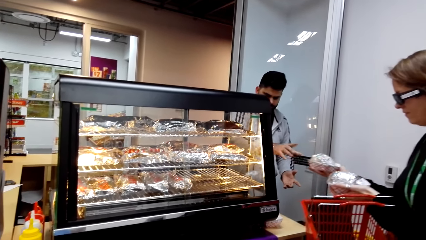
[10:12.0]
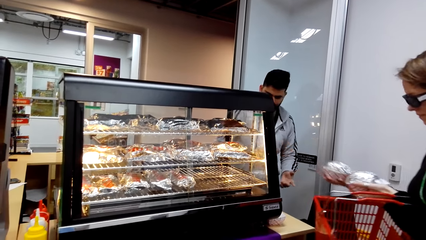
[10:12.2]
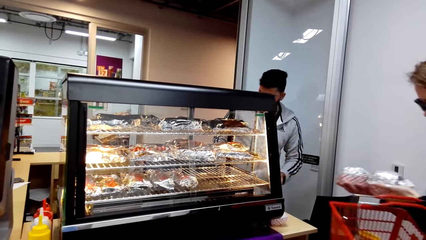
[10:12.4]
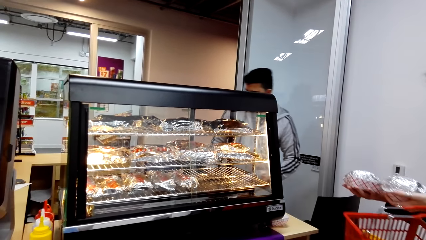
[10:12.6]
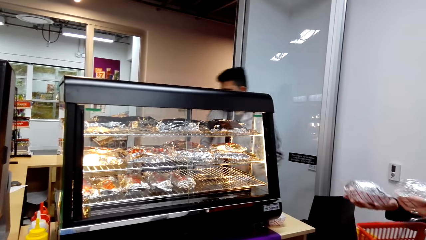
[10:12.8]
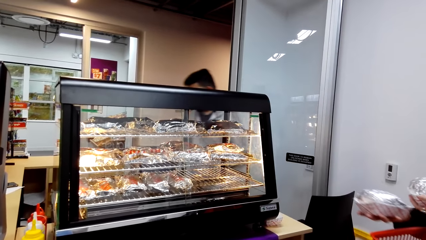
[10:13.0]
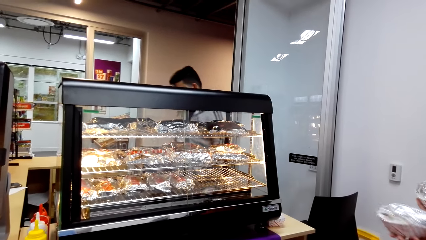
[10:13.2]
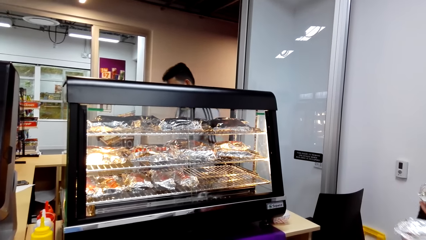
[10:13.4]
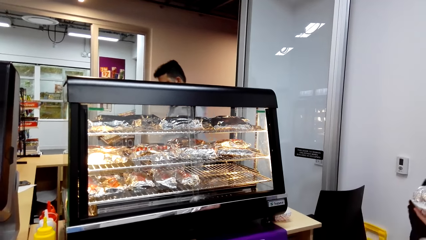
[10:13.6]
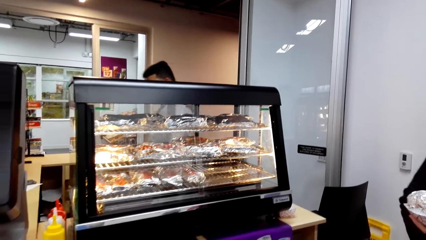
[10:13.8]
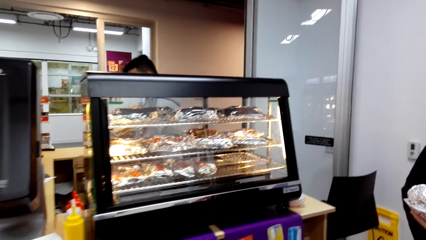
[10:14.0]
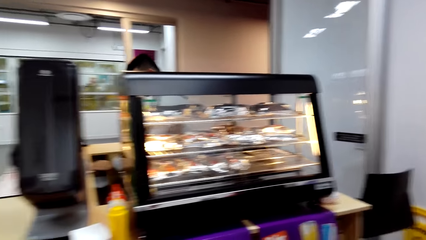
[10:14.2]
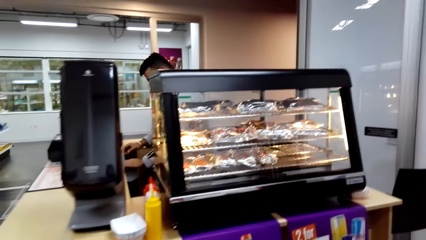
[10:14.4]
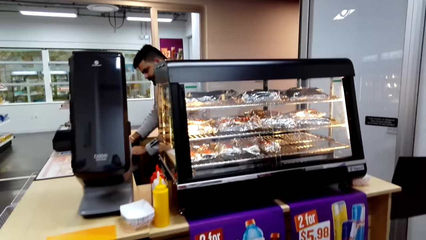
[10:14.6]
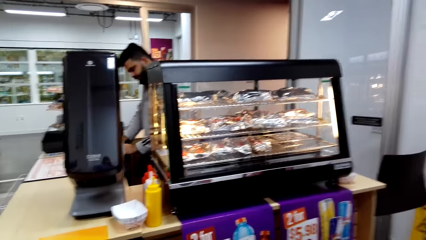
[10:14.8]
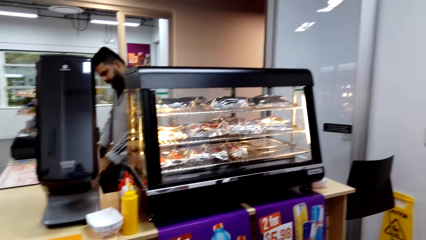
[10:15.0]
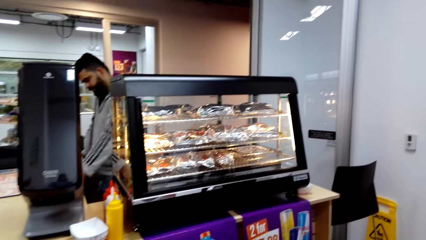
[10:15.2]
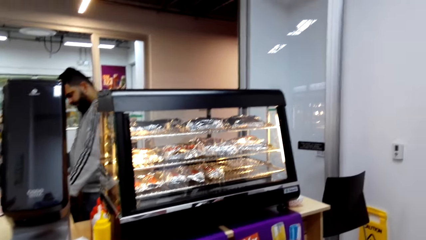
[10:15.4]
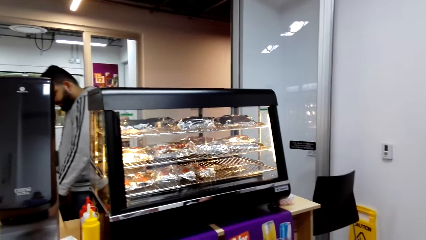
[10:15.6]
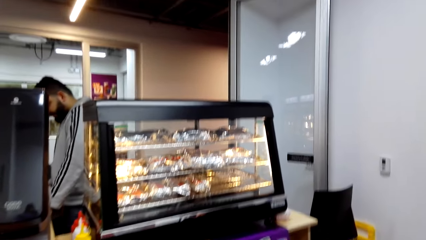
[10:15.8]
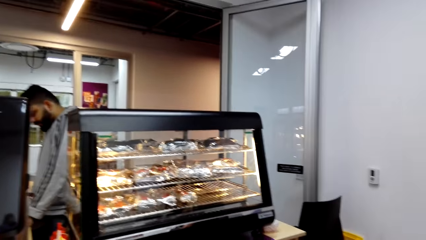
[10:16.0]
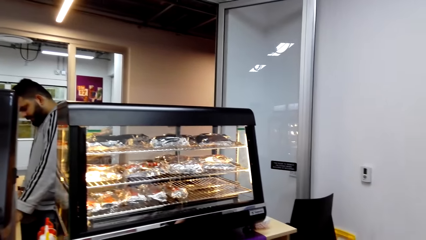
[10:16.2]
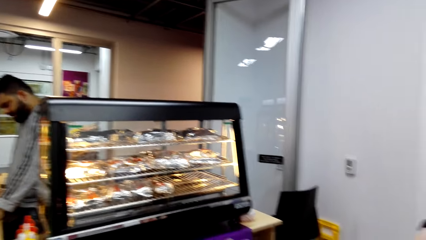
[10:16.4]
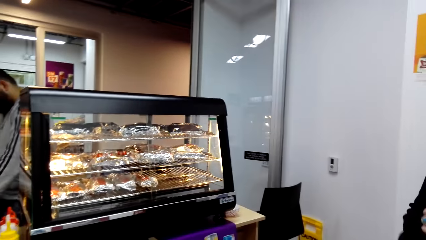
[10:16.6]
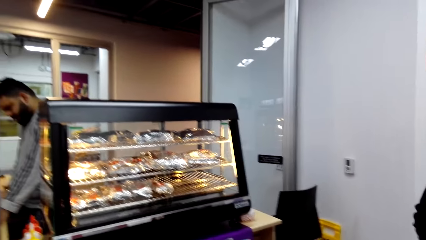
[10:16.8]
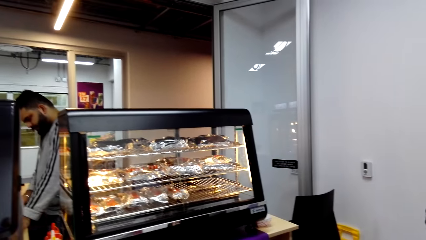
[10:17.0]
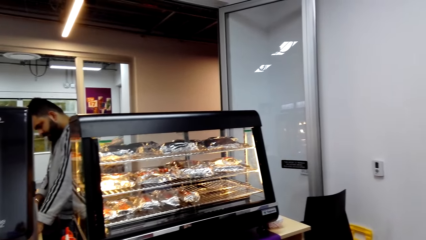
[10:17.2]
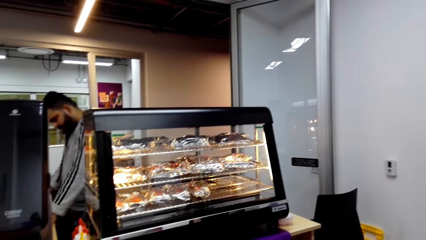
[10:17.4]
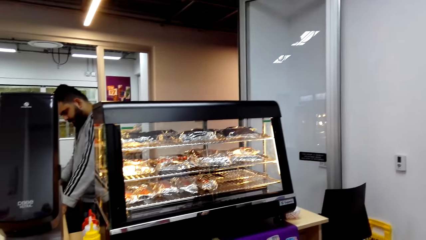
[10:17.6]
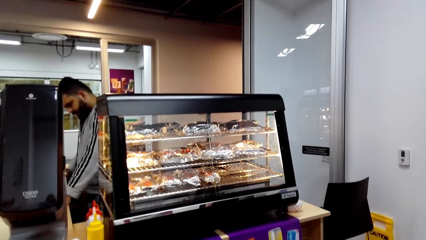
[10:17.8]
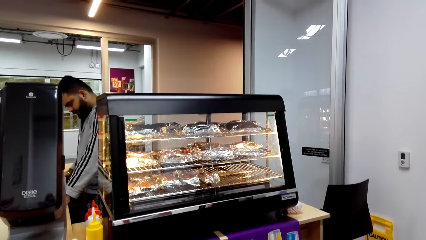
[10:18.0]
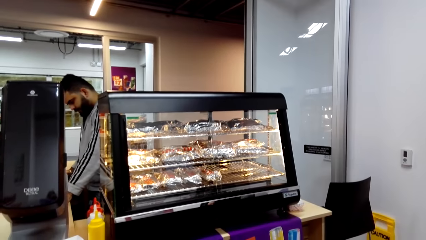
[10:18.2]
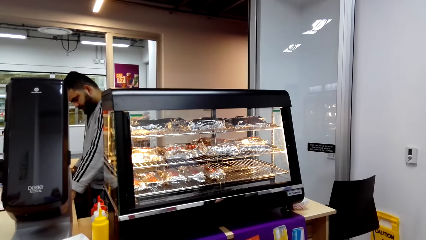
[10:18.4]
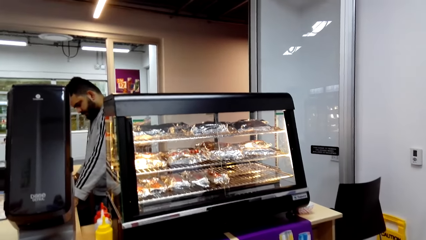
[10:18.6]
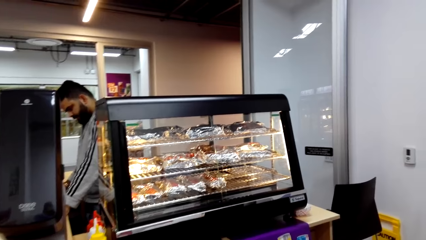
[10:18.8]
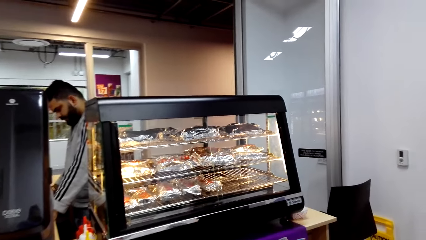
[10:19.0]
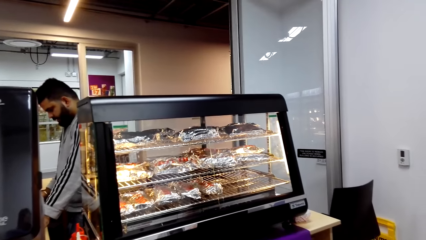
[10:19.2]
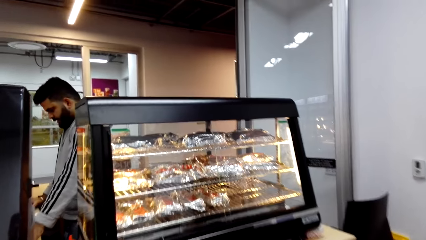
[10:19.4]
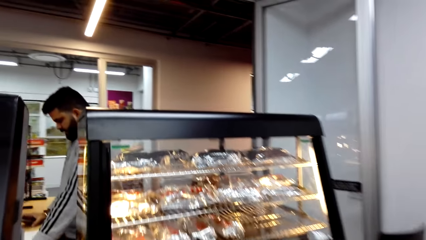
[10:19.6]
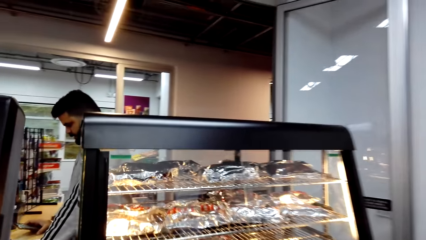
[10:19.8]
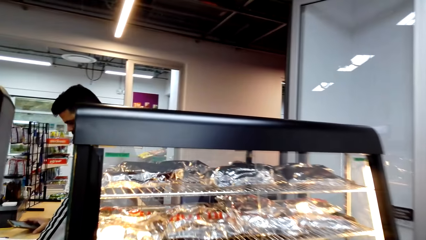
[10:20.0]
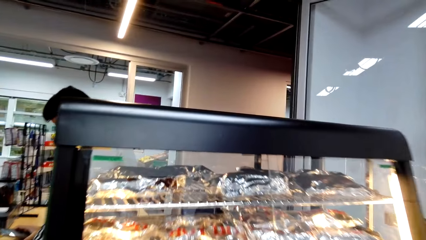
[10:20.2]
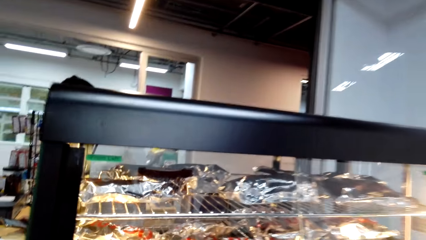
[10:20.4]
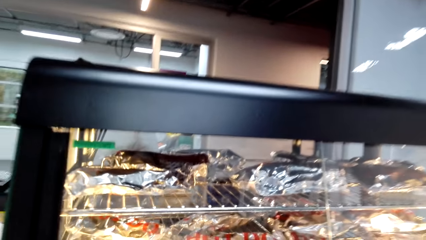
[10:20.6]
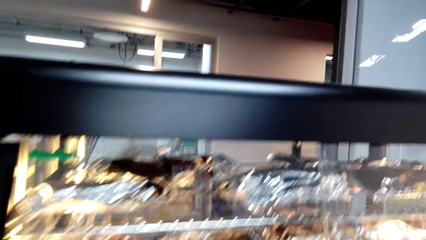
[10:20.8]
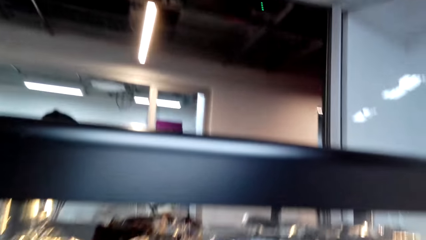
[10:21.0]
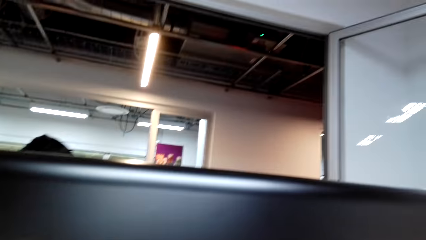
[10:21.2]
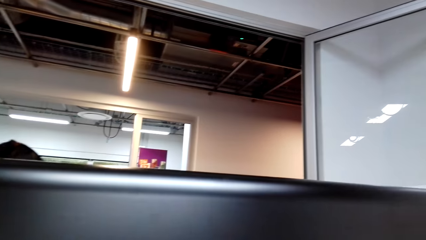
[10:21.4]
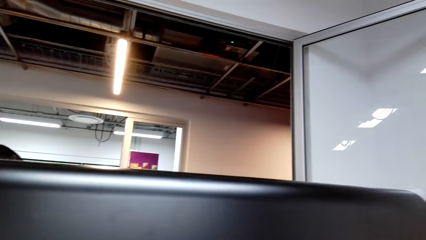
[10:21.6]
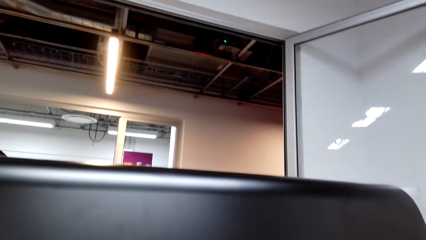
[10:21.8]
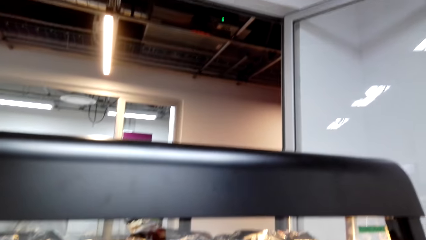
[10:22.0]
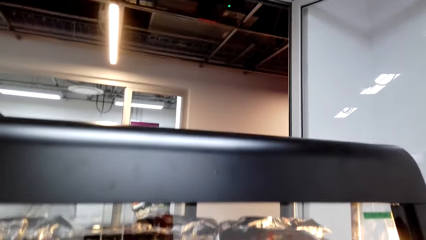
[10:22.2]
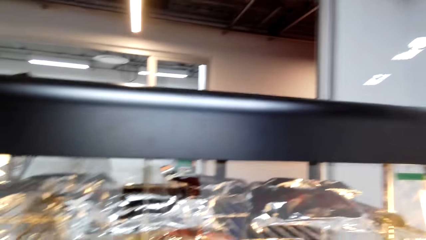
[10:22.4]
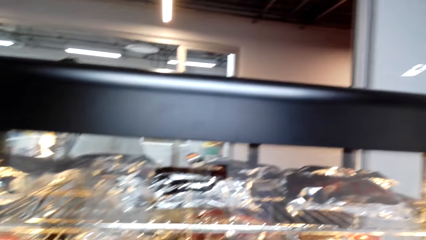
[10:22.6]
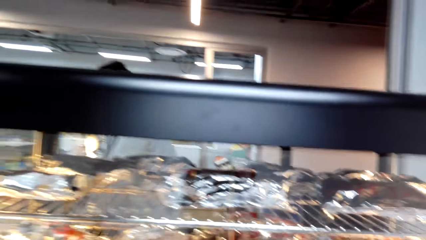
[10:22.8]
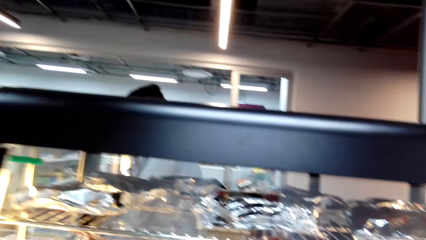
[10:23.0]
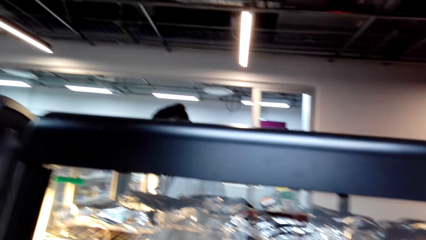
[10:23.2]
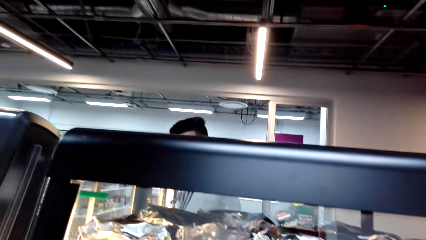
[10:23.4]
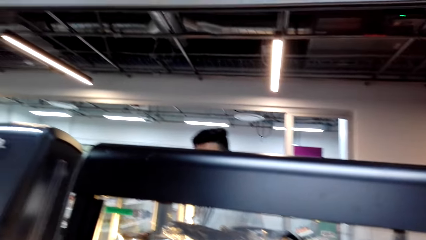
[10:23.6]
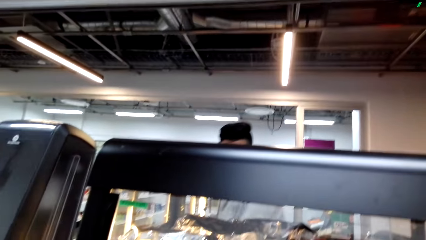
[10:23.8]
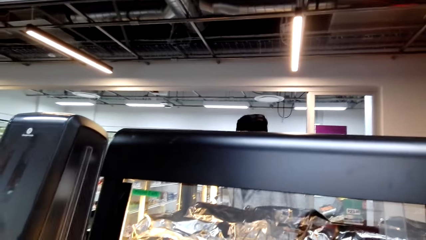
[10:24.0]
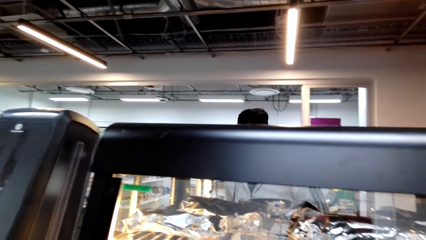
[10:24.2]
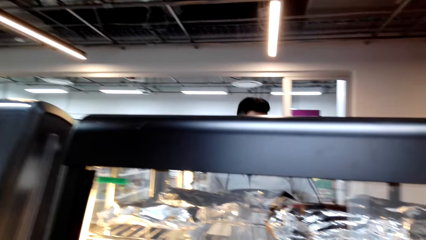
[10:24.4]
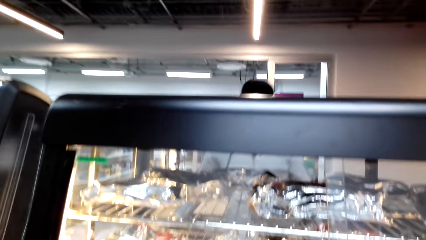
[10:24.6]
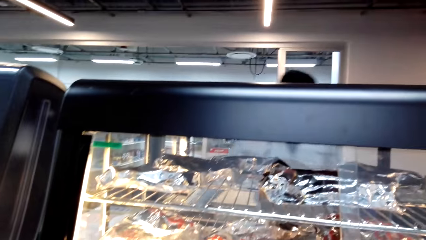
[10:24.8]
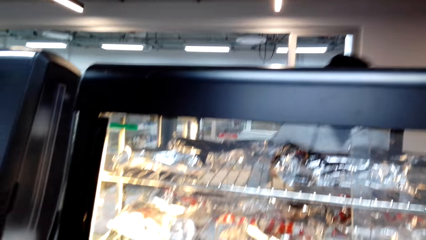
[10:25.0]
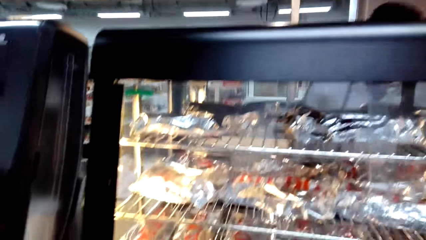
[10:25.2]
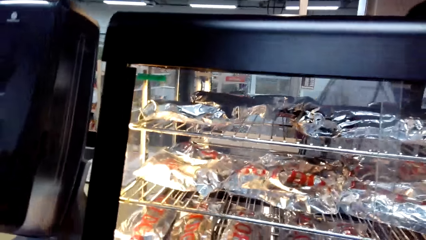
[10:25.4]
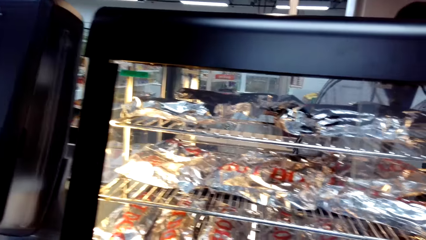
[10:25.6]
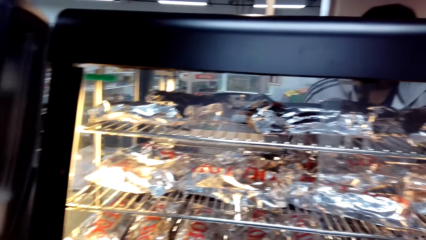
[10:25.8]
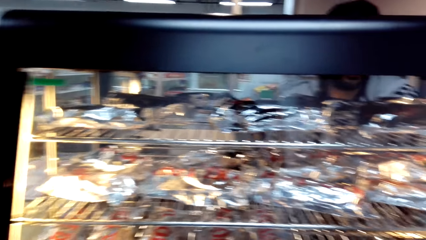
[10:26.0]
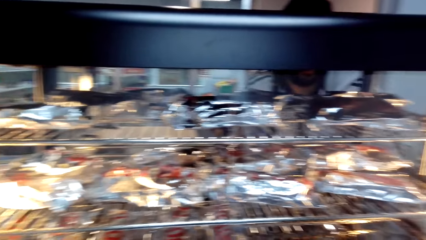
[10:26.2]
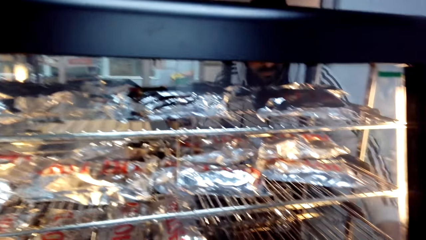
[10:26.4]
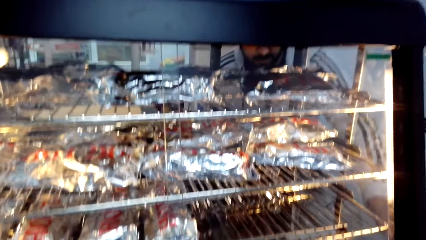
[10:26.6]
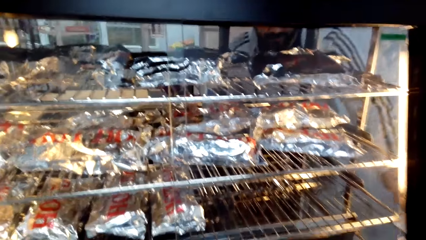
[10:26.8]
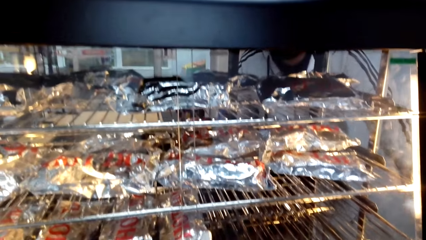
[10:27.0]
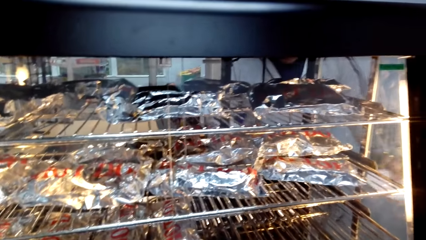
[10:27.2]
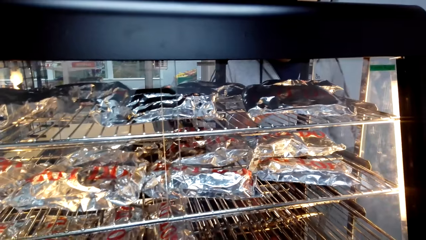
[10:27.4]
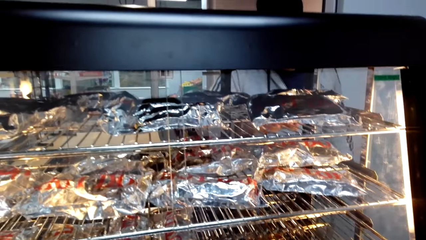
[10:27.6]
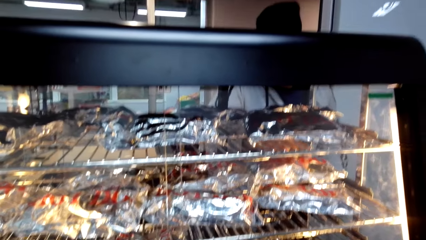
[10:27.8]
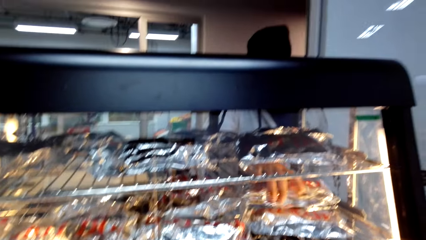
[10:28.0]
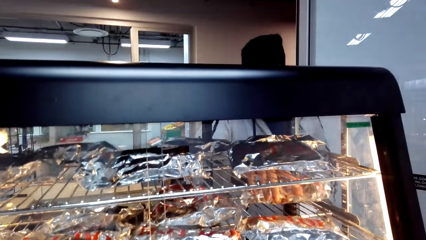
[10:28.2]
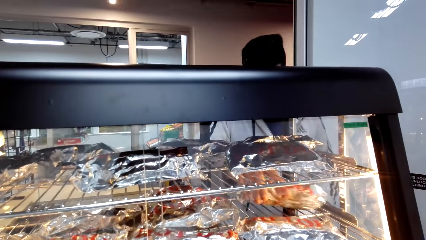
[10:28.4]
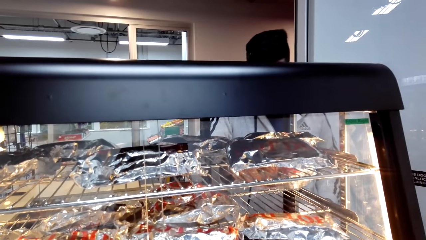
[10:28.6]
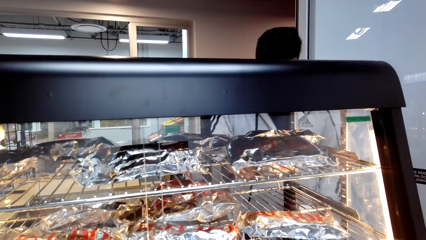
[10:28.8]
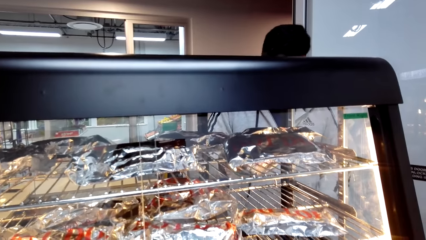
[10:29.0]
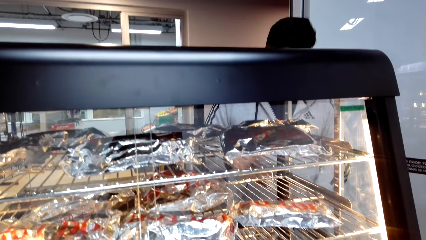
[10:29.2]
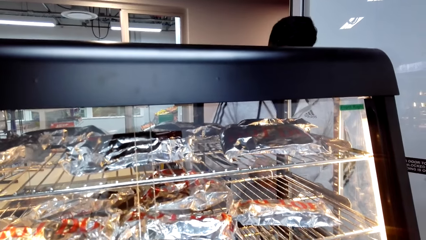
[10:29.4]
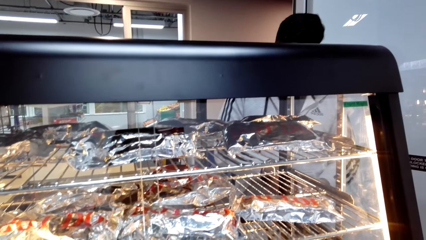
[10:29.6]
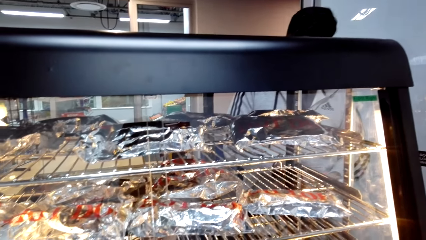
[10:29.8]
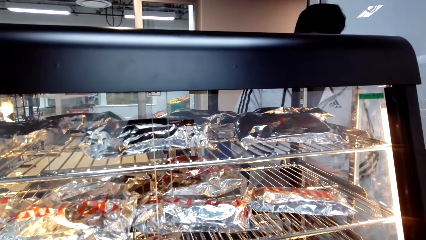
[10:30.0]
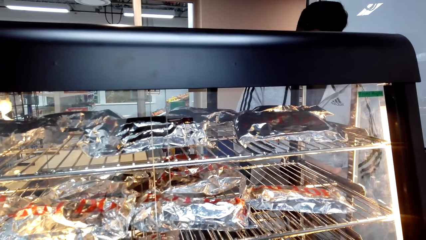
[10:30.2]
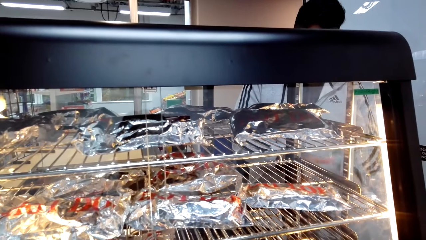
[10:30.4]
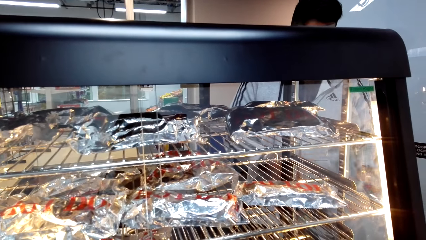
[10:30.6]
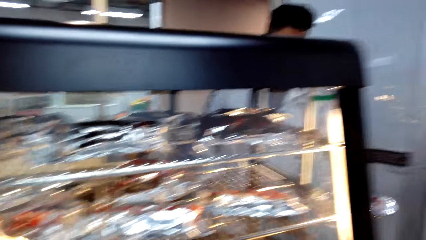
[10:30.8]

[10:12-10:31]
A woman walks around a supermarket. The woman walks away. A cashier walks away. The camera wearer looks around the supermarket. The cashier does something and prints a receipt. The camera wearer looks at a wrapped object. They walk around the supermarket, look around the supermarket and converse with the cashier. The cashier walks around the supermarket, packs food and picks up something.
